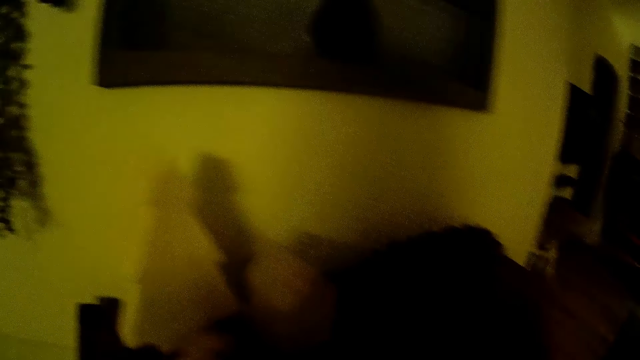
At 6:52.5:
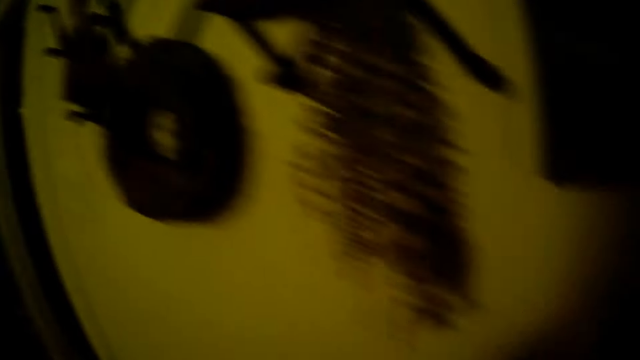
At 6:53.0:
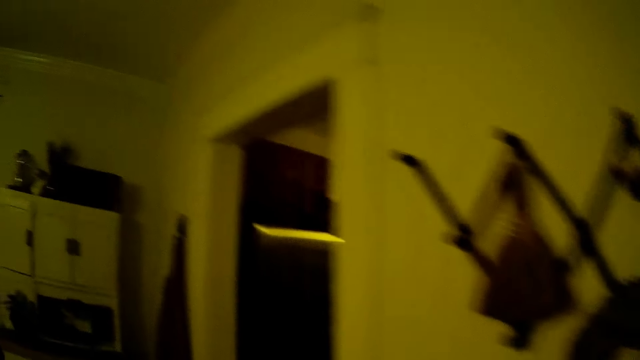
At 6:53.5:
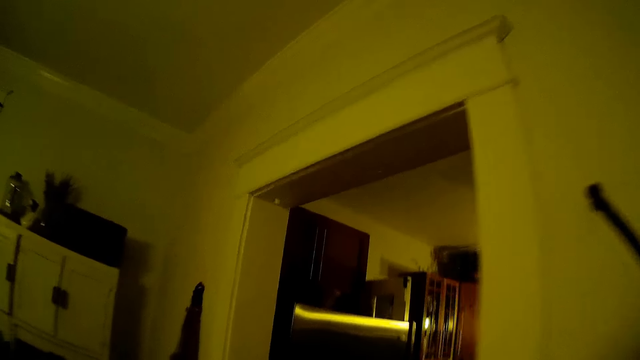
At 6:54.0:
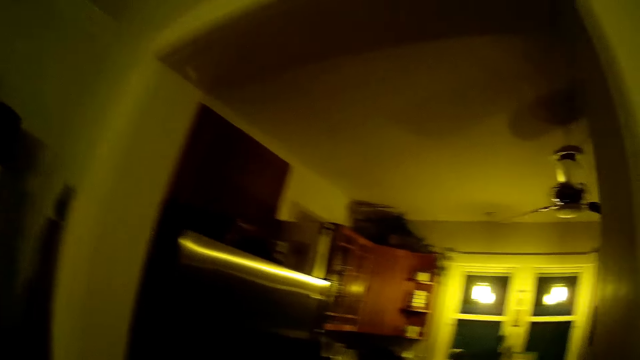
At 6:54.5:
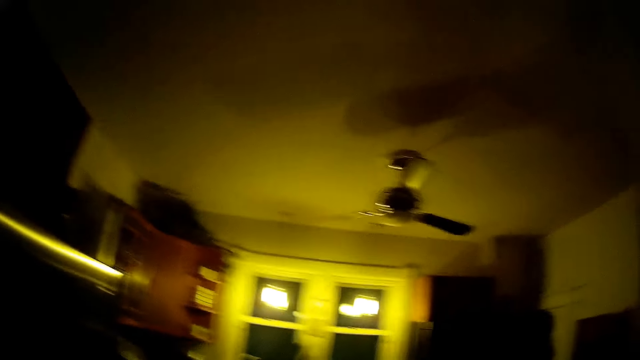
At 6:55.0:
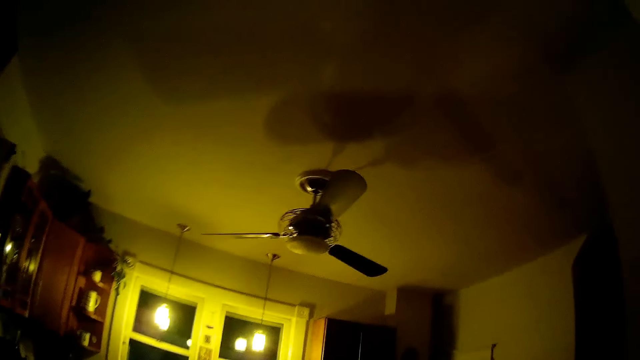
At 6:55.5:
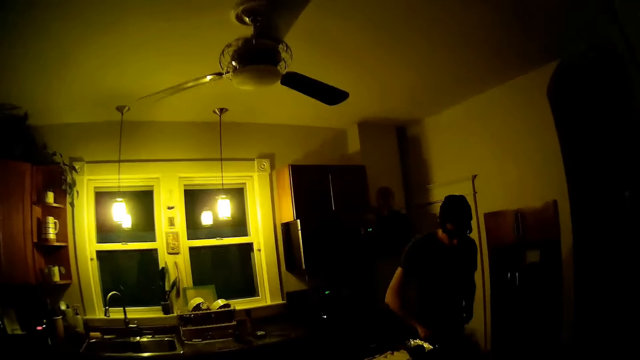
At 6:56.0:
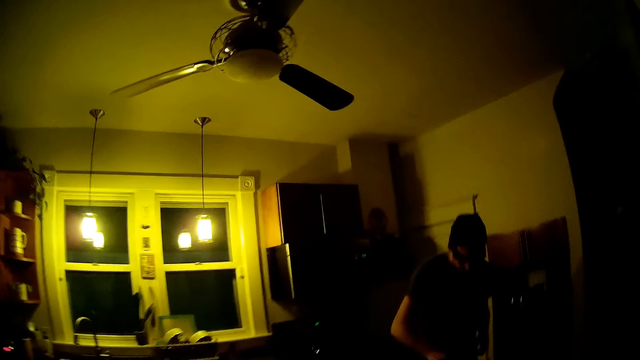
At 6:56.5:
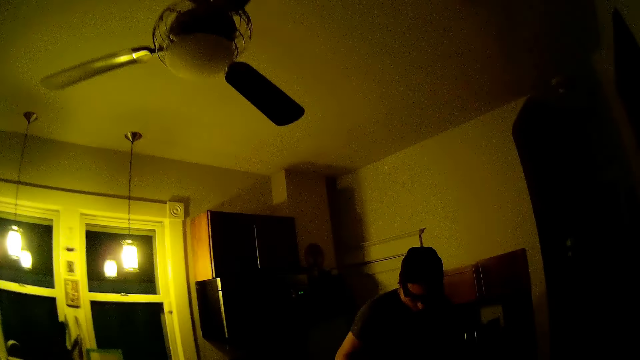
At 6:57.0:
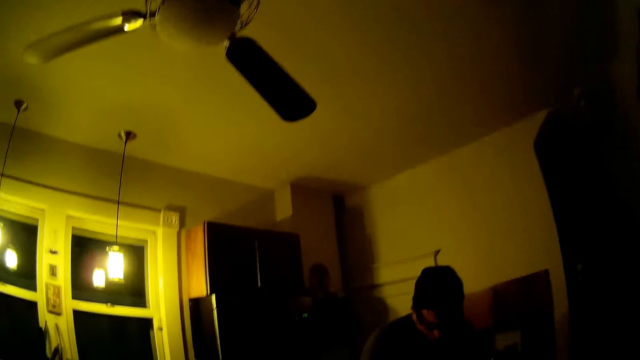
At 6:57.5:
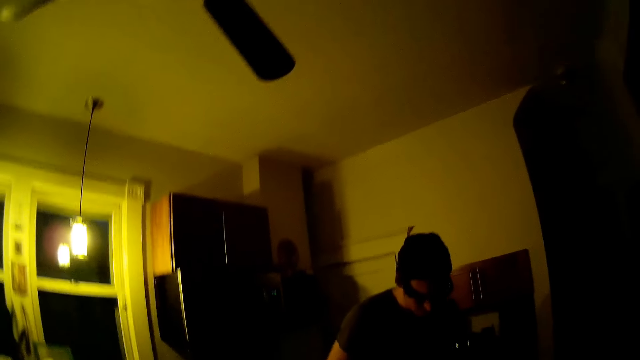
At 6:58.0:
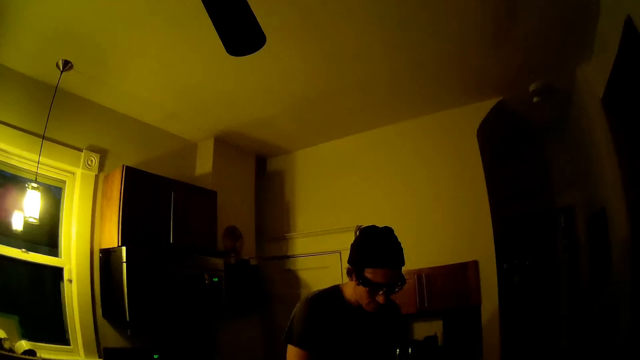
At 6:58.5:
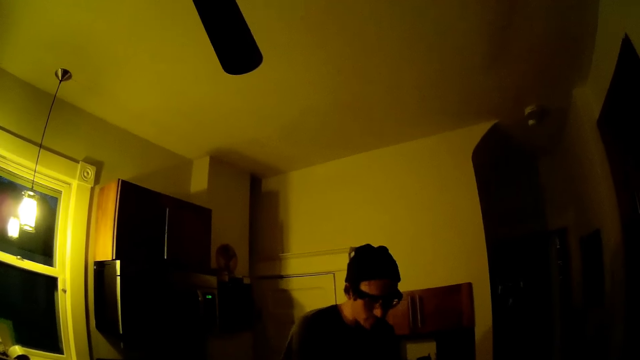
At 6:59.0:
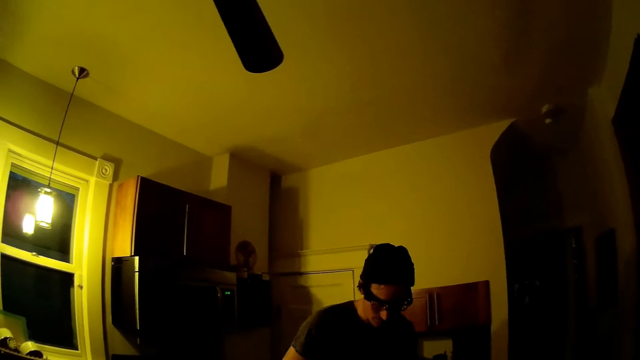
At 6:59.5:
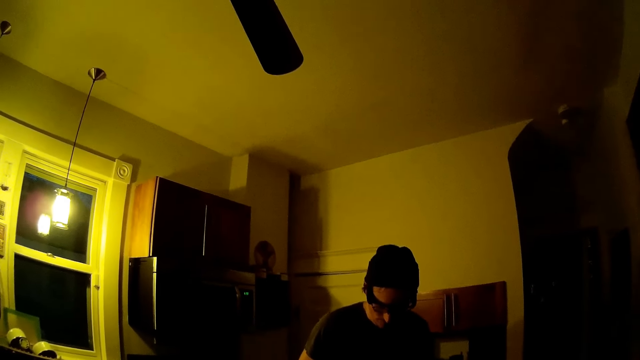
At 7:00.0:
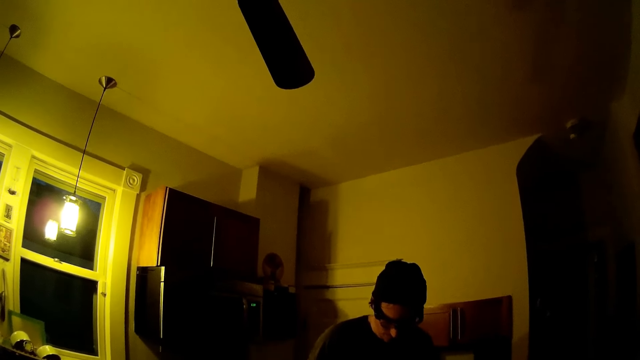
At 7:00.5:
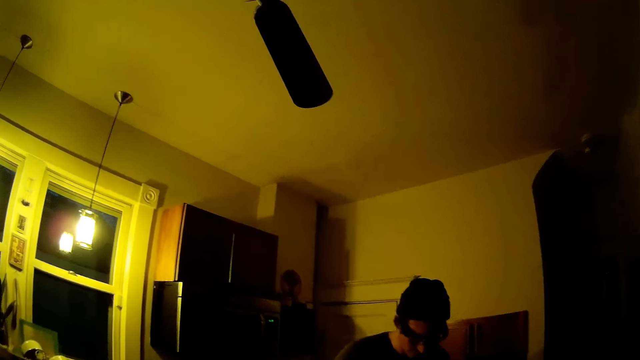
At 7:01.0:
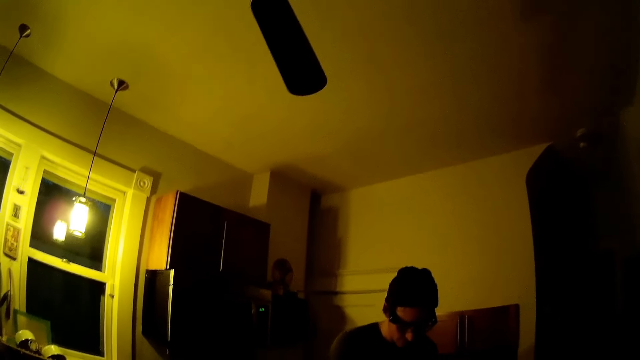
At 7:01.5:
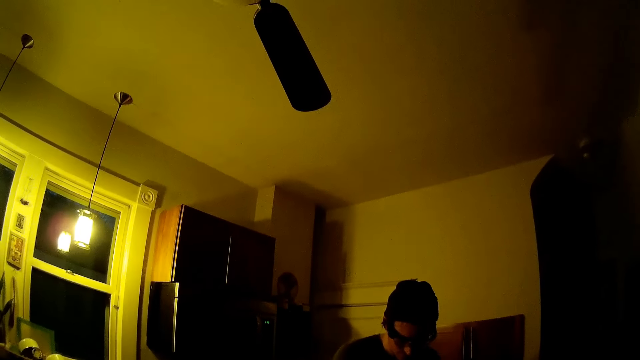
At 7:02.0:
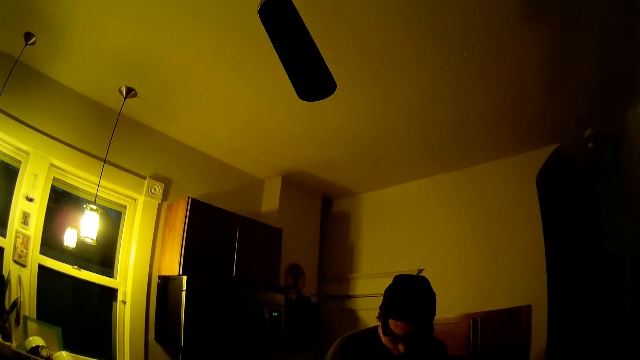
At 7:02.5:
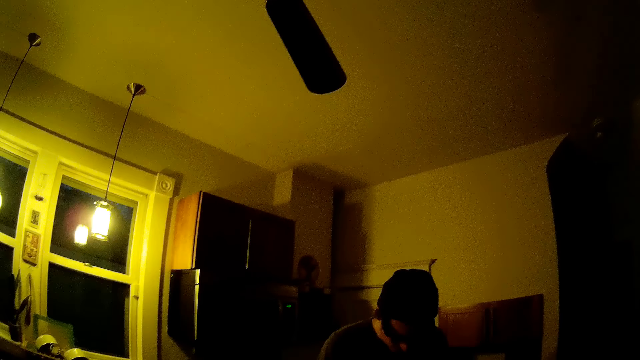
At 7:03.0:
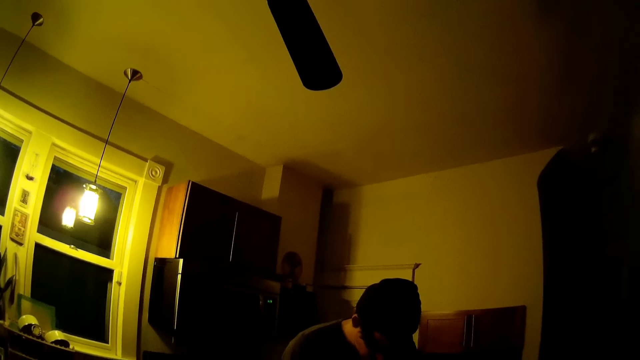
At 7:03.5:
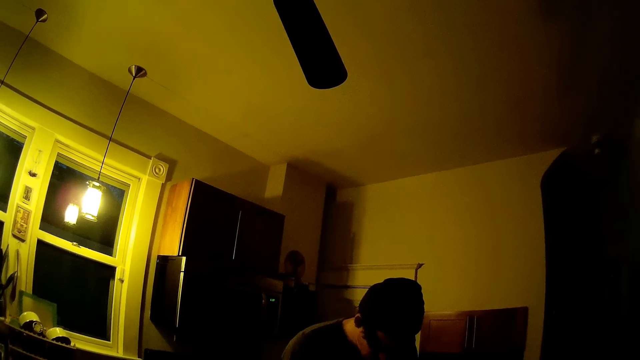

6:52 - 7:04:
The camera wearer walks around the room. They talk to a person. They walk to the kitchen.

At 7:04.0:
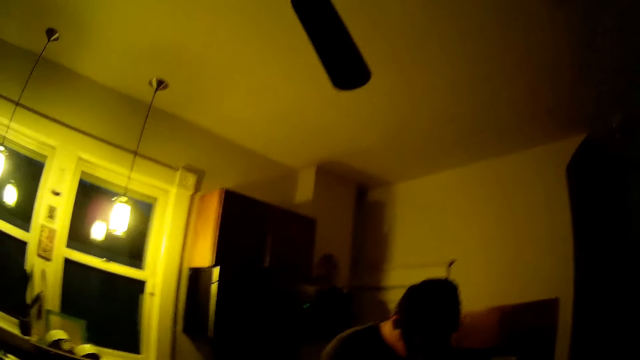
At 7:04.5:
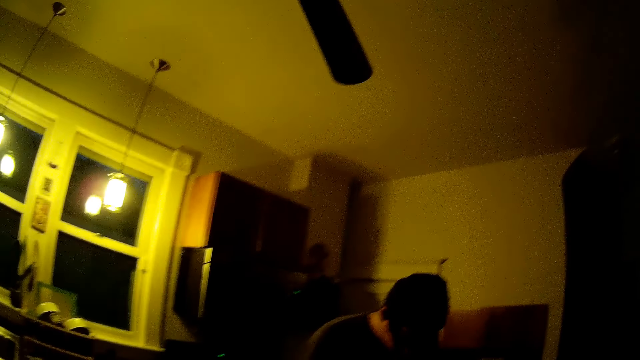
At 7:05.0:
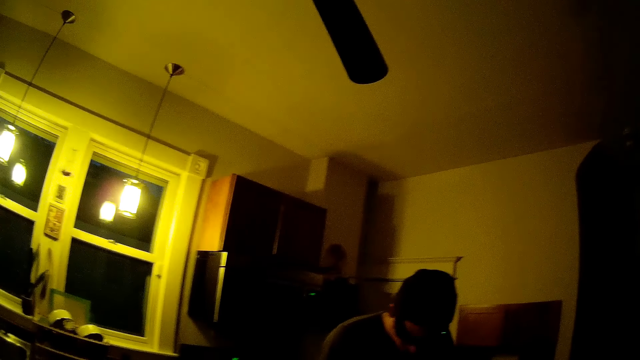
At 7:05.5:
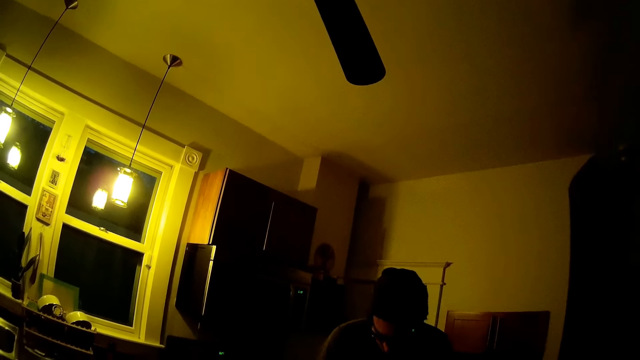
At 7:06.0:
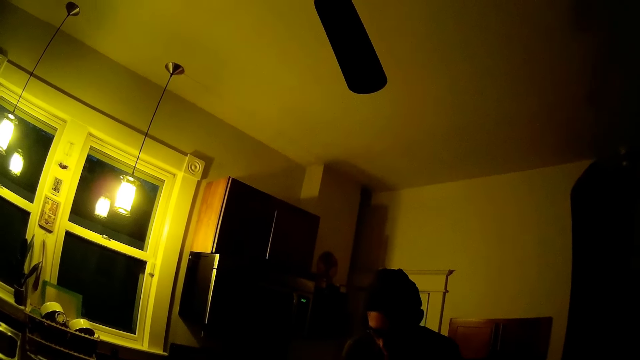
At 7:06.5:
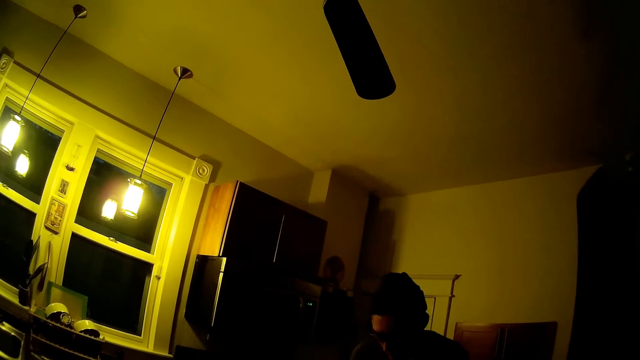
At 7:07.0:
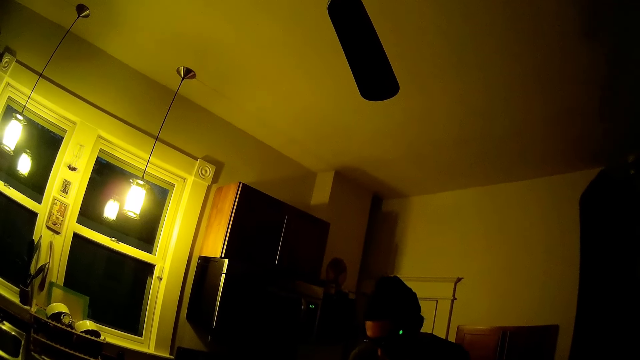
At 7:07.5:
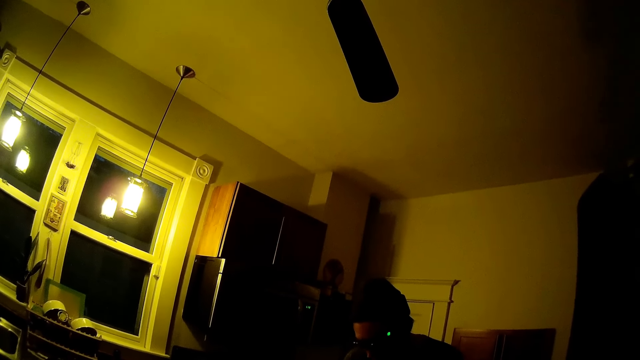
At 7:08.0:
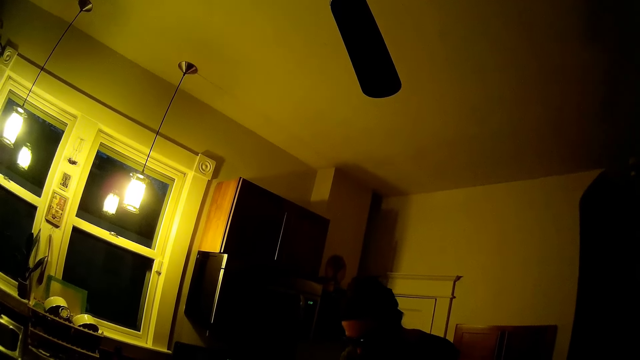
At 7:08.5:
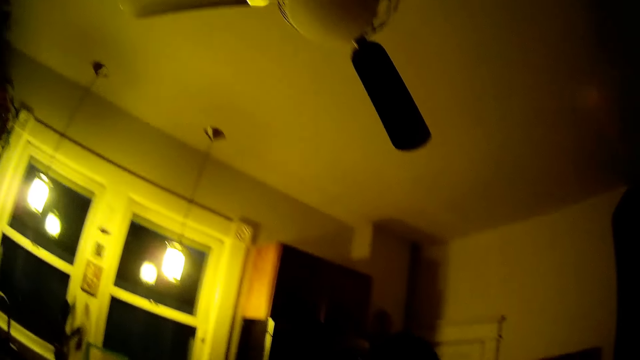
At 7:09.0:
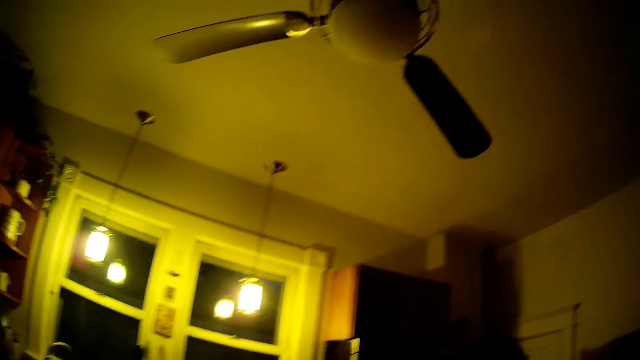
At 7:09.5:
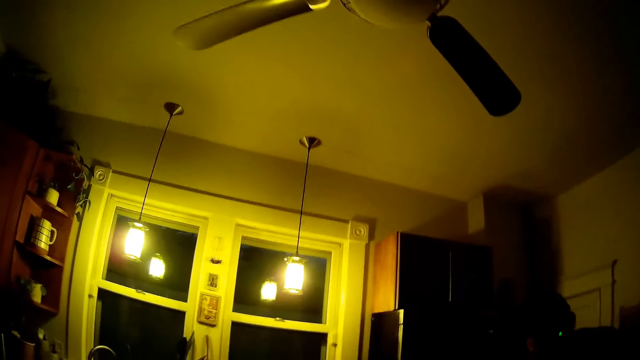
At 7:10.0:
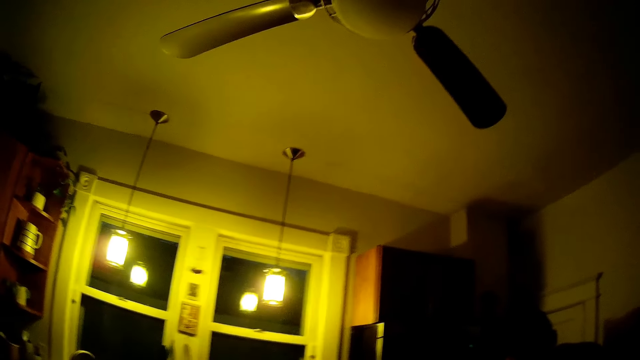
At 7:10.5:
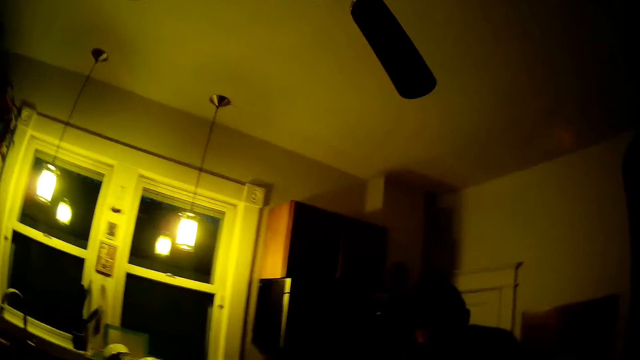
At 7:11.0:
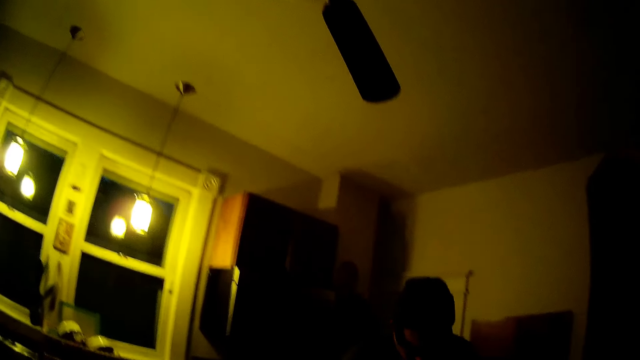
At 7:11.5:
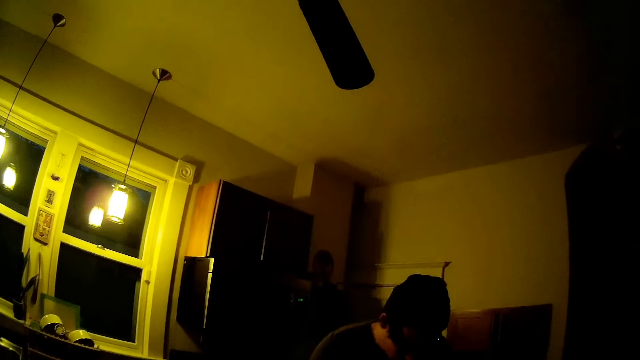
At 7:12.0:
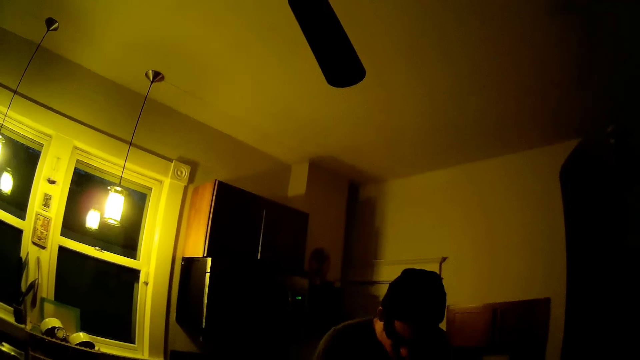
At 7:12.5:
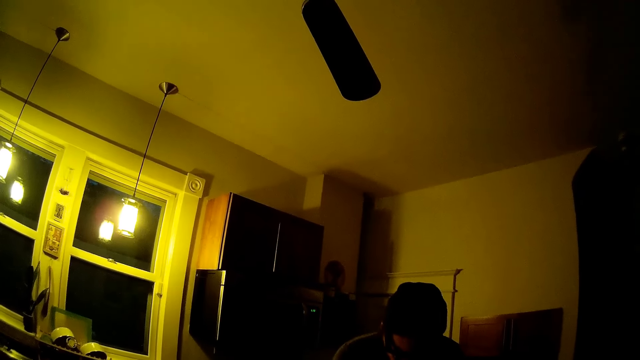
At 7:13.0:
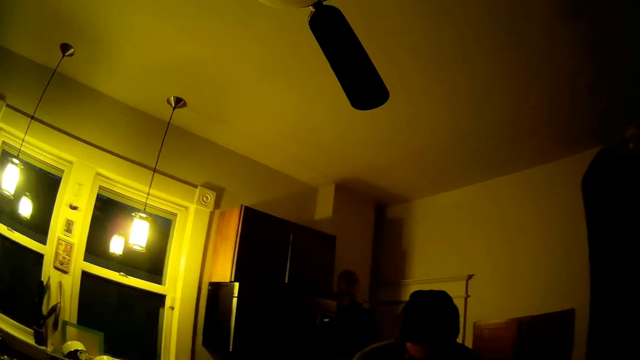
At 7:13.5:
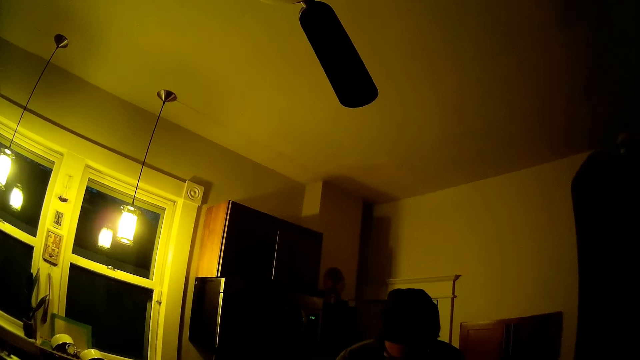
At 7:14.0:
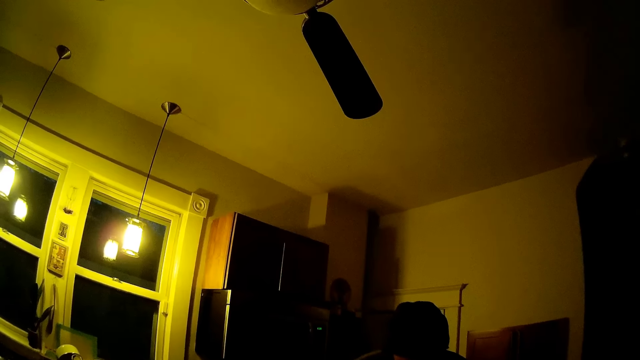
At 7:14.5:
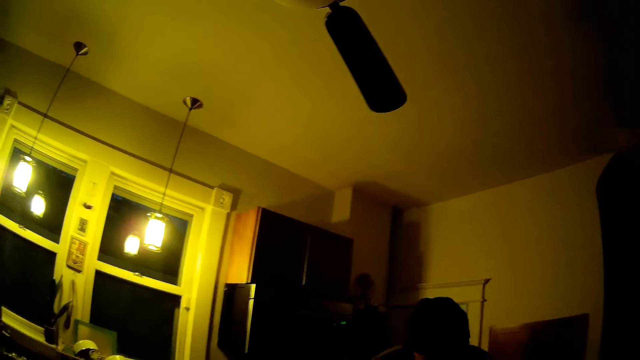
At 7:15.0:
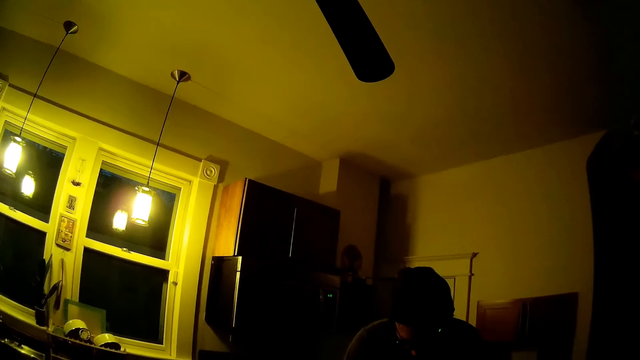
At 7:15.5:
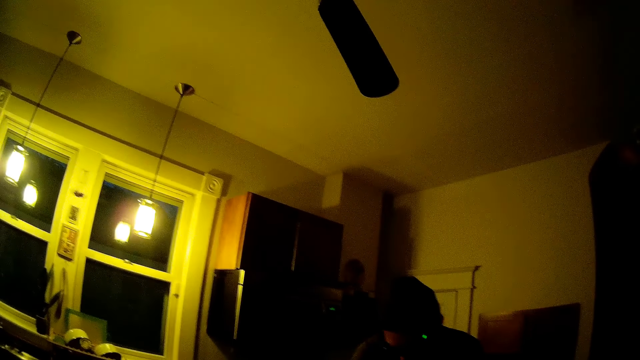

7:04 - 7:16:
A person replies to the camera wearer. The camera wearer talks to the person.
